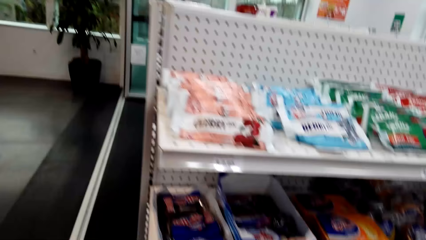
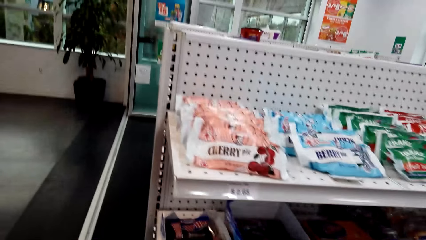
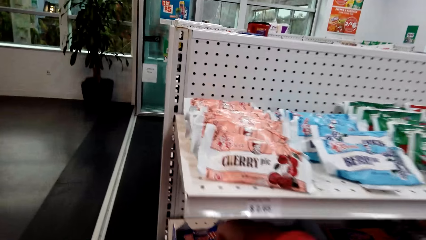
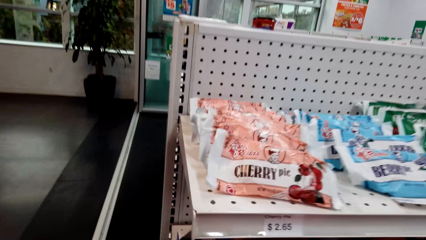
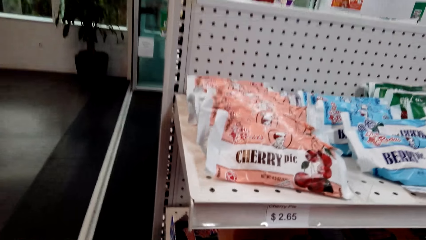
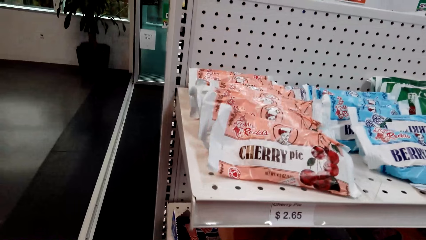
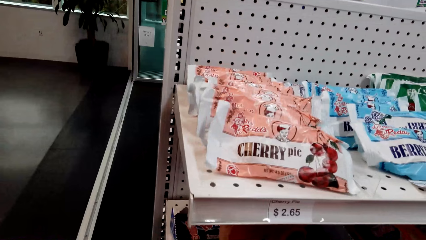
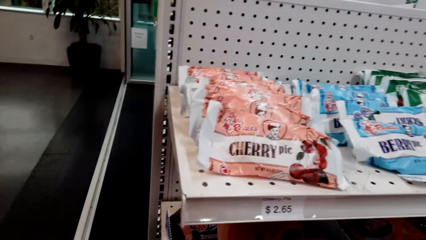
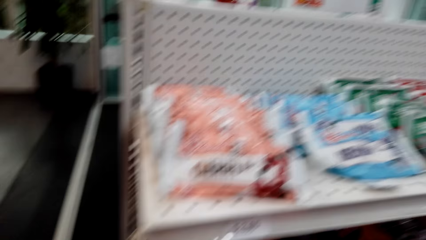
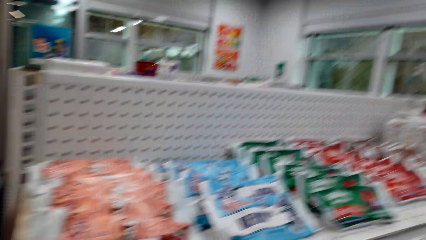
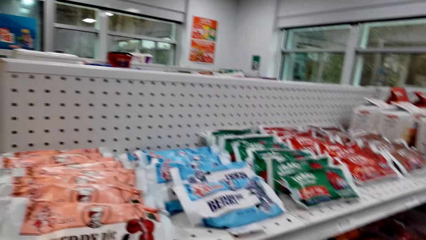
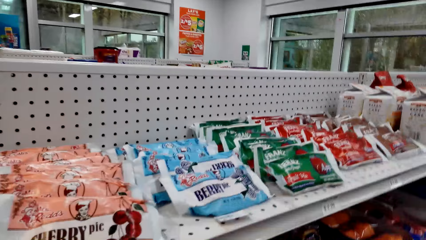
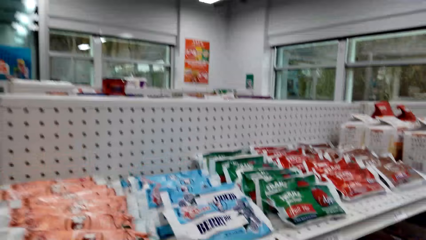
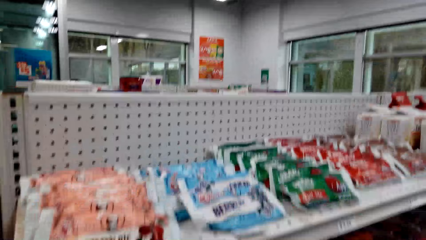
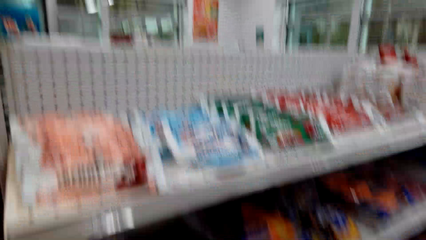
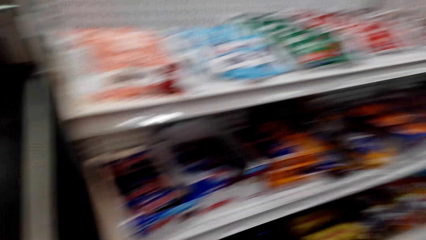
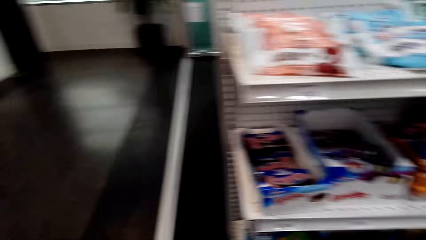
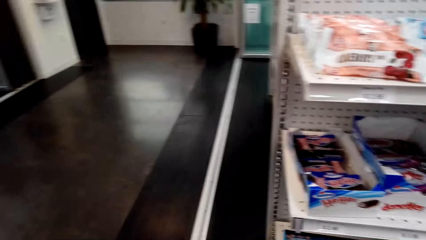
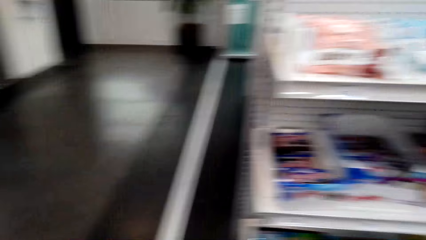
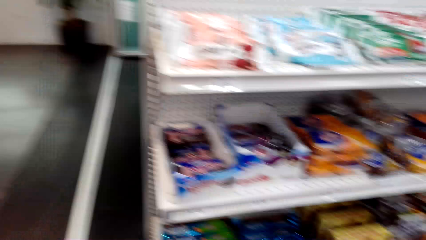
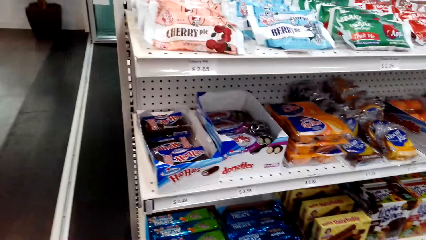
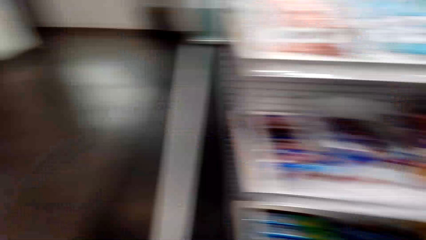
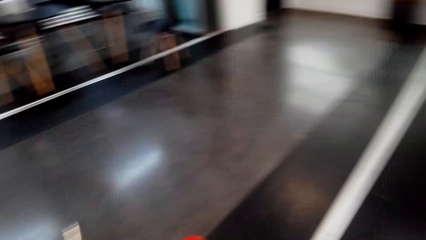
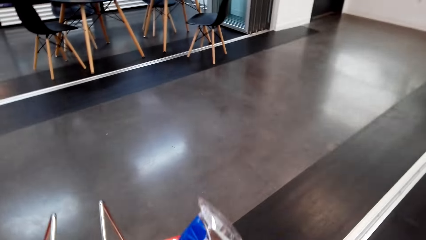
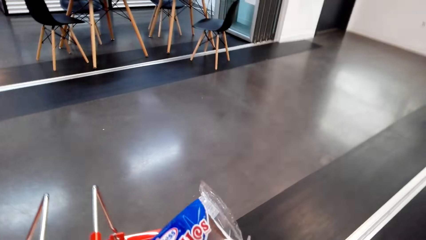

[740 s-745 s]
The camera wearer picks a Ho Hos pack.

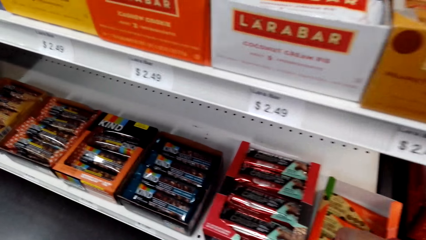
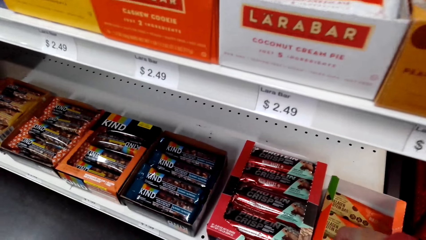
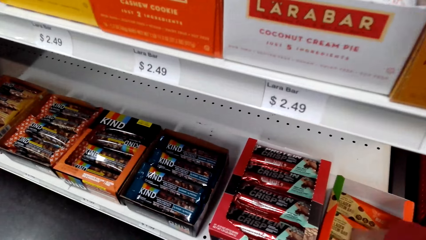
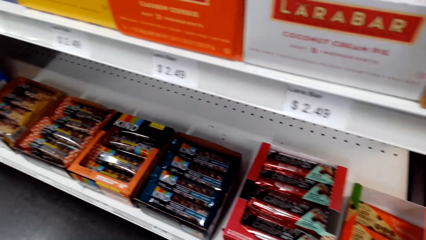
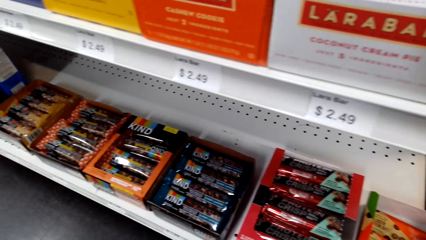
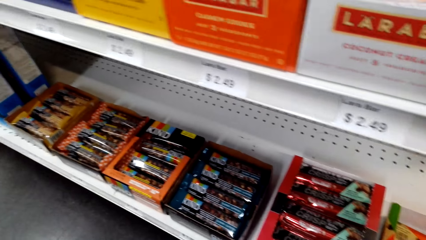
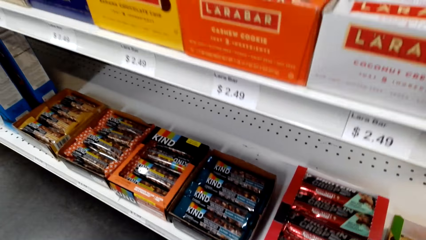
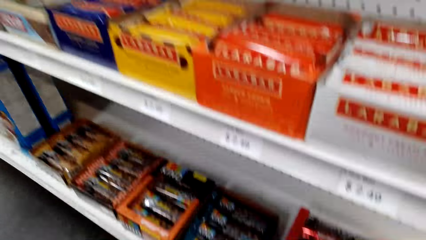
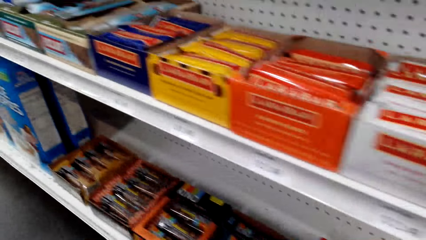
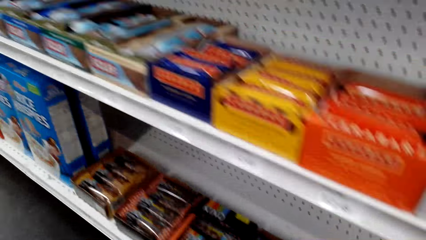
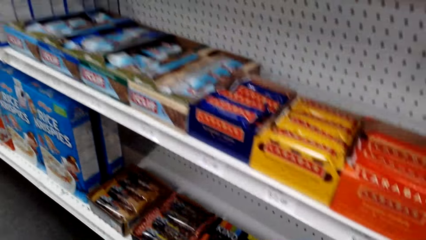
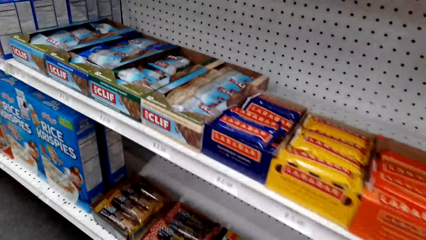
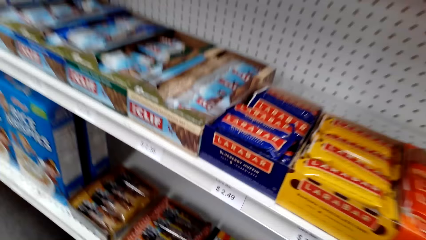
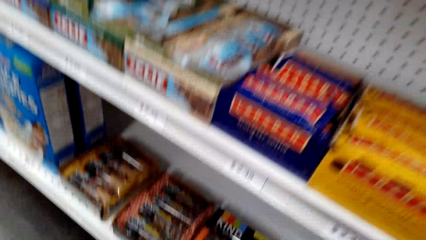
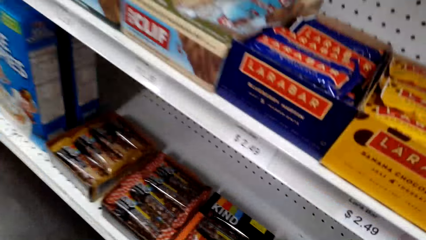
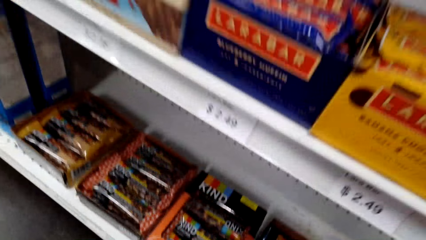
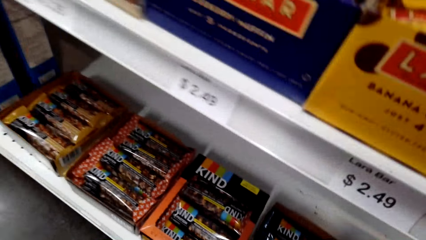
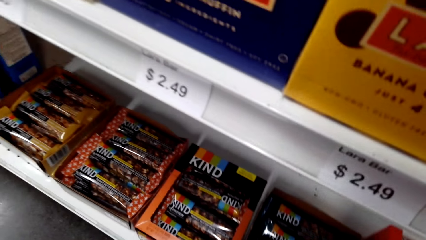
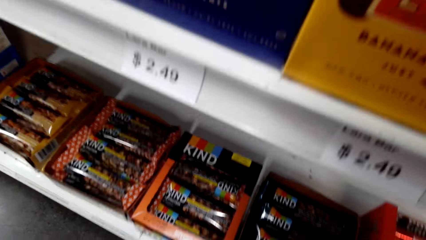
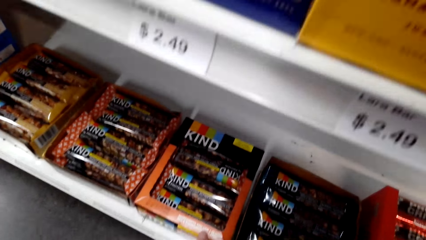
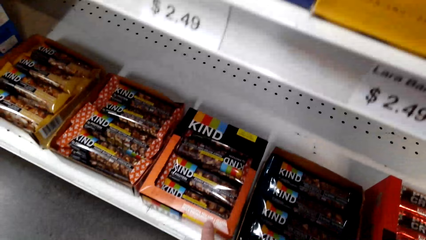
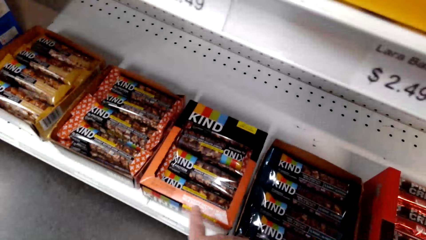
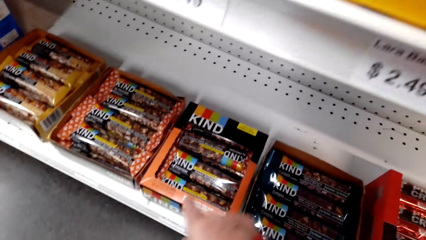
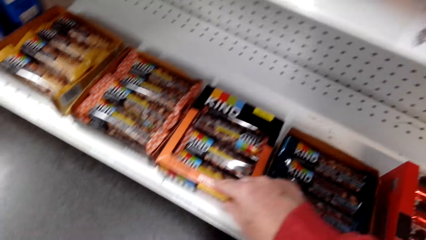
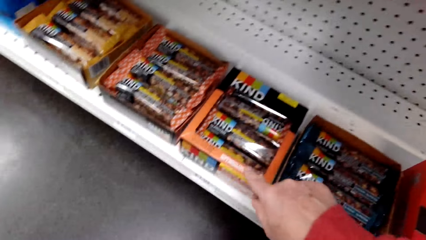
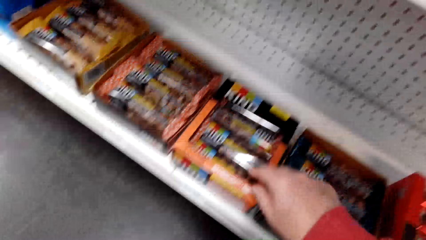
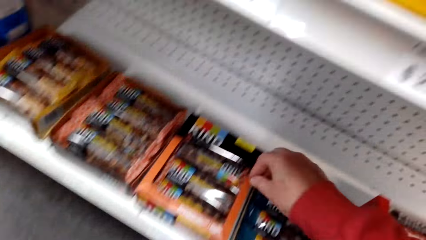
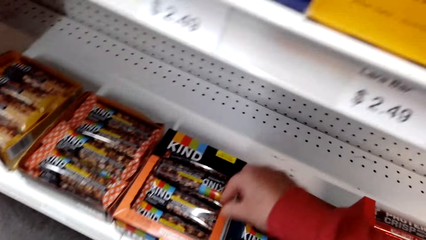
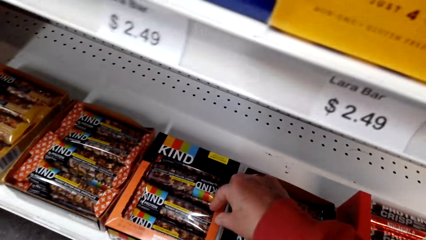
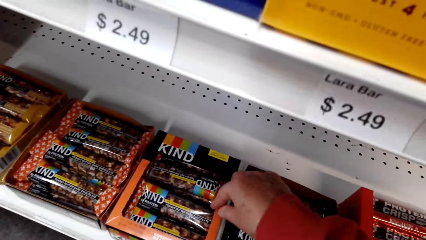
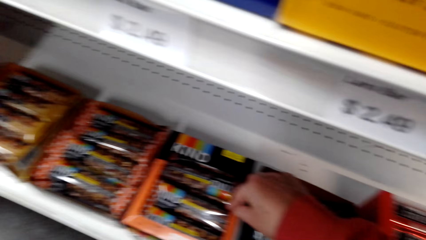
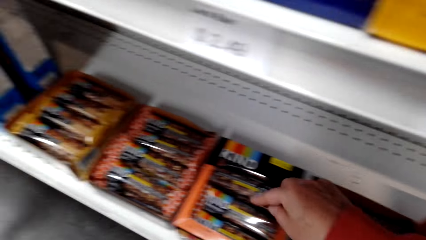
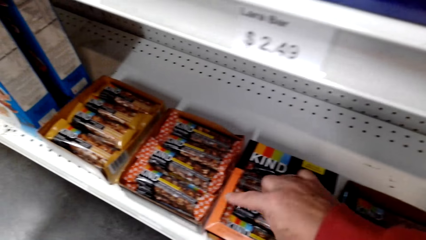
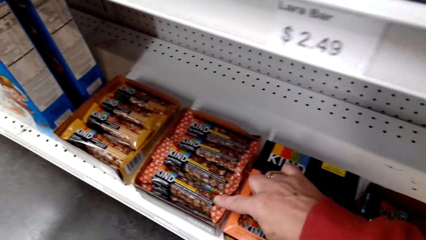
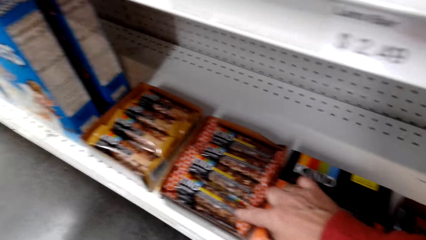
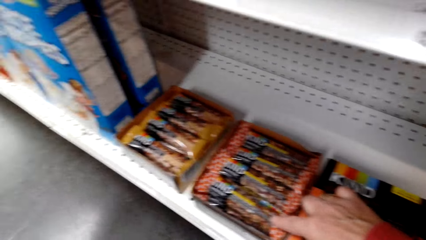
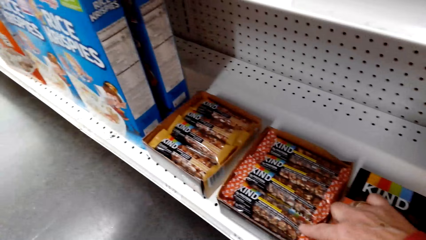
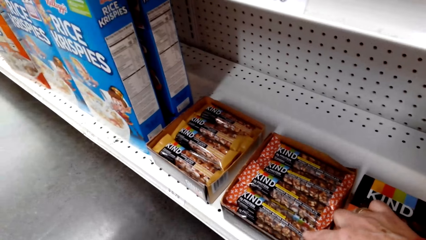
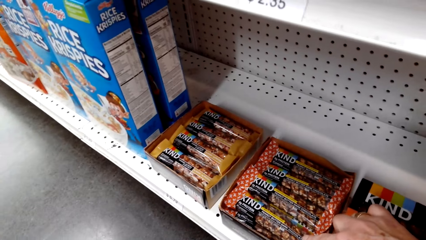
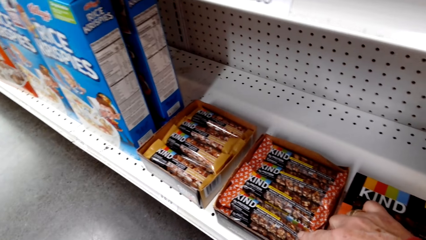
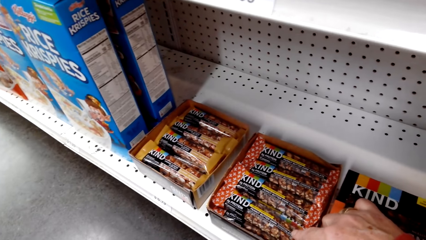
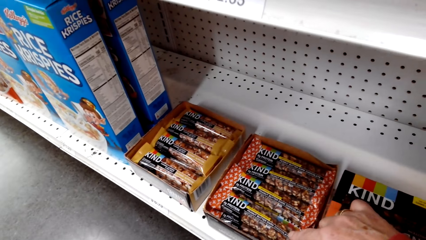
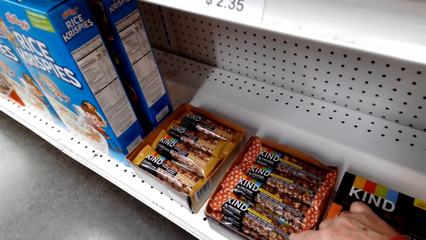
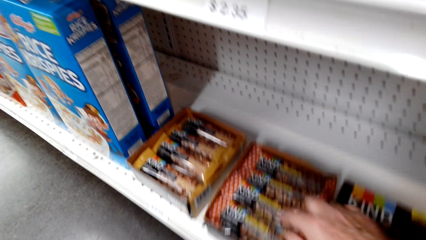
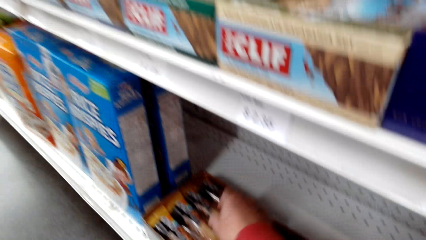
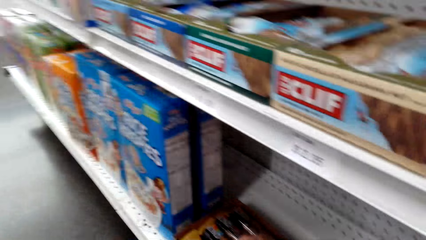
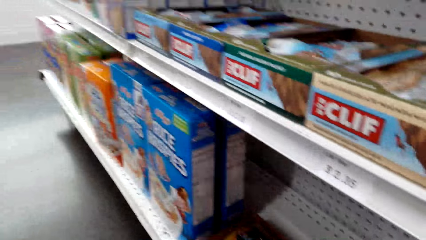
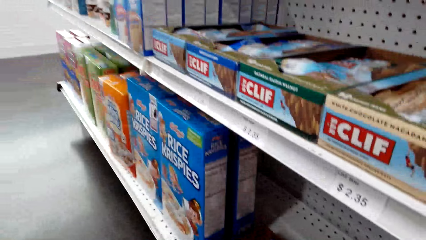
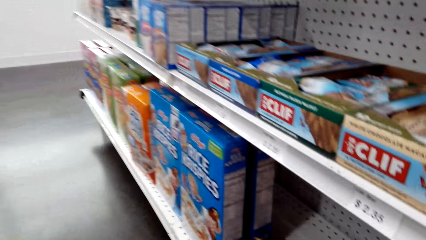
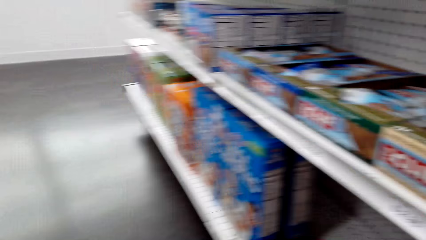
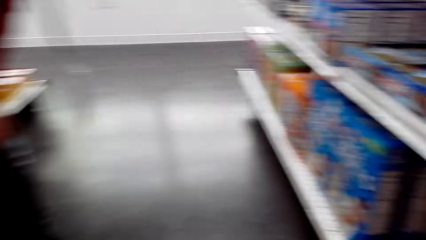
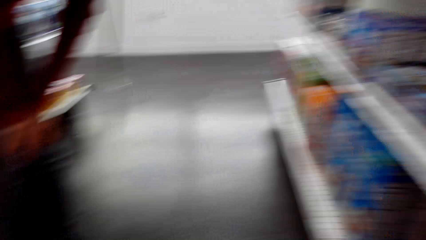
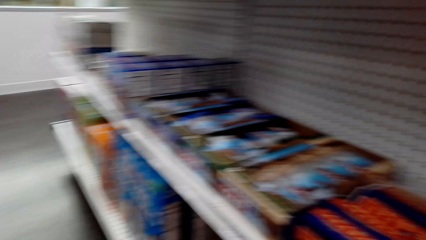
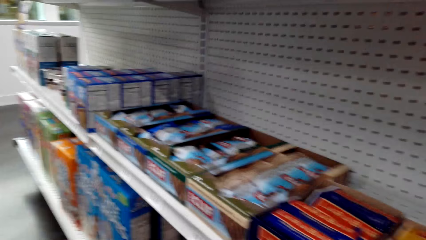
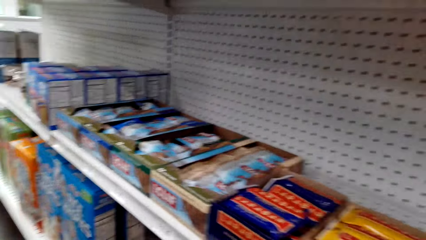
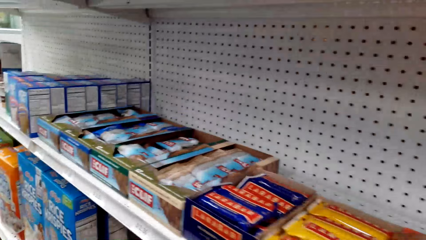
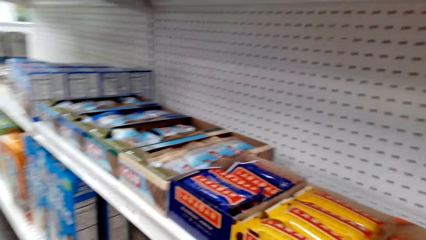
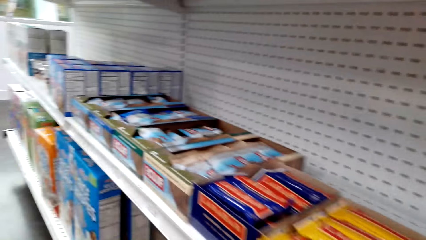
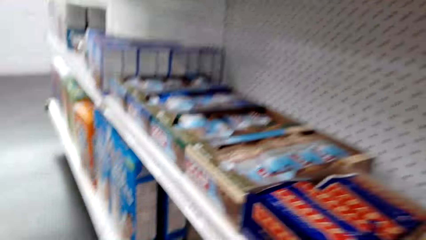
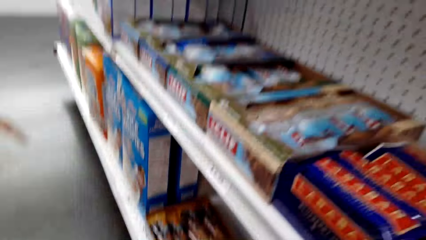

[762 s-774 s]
The camera wearer places a chocolate on a shelf. They point at the KIND nut bars.
